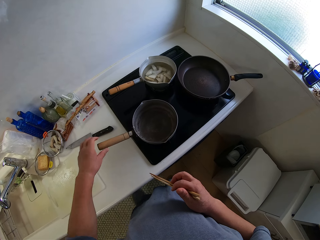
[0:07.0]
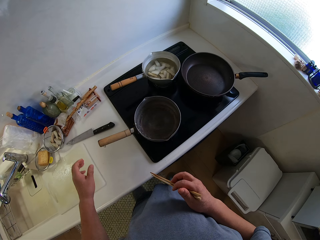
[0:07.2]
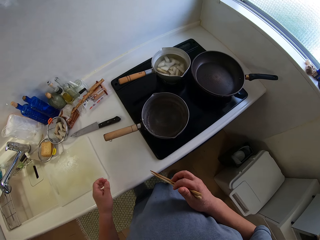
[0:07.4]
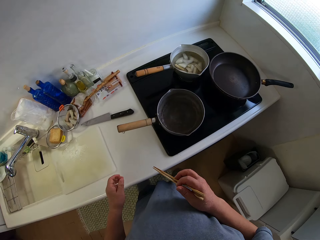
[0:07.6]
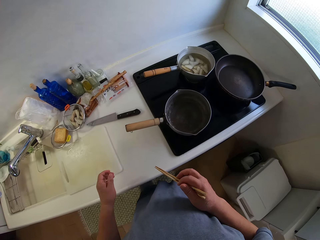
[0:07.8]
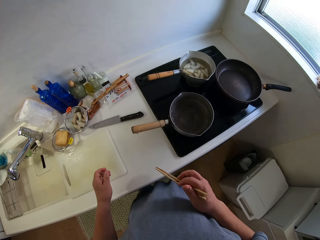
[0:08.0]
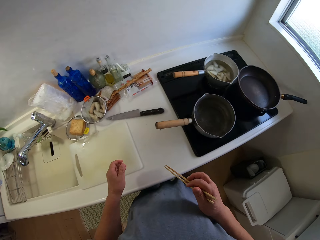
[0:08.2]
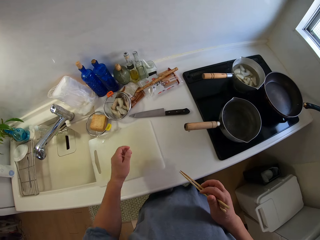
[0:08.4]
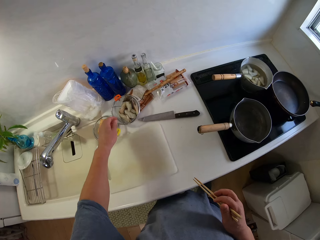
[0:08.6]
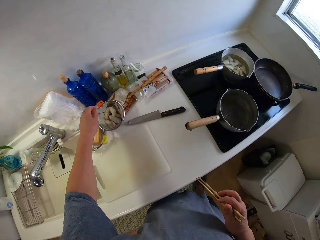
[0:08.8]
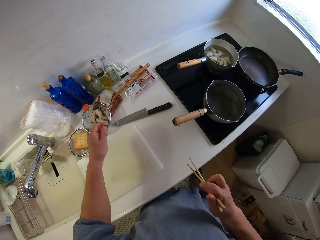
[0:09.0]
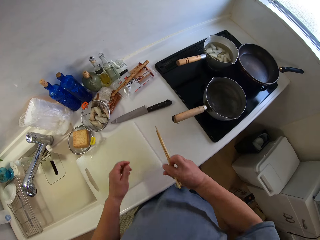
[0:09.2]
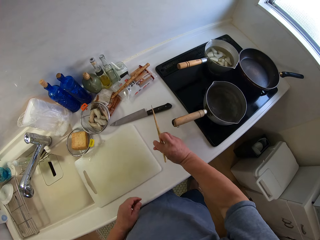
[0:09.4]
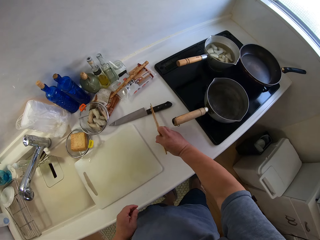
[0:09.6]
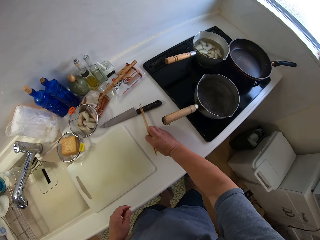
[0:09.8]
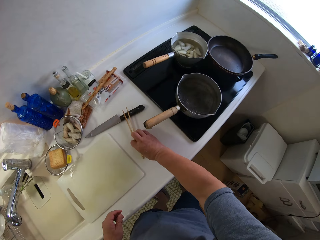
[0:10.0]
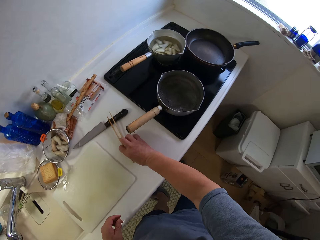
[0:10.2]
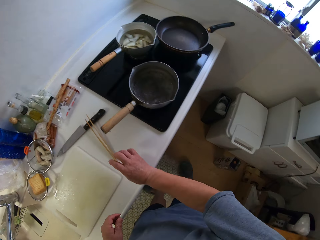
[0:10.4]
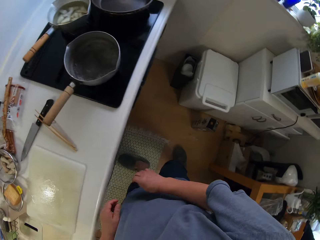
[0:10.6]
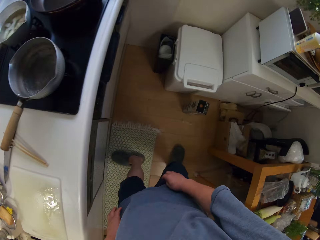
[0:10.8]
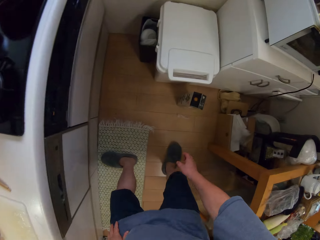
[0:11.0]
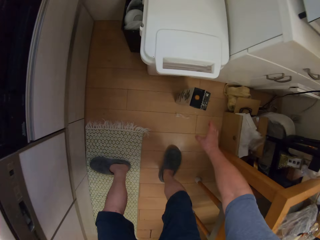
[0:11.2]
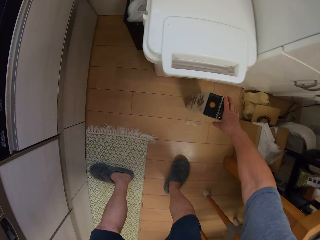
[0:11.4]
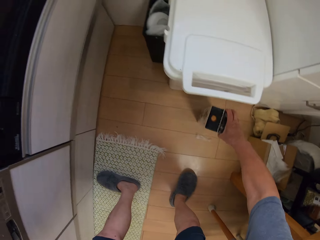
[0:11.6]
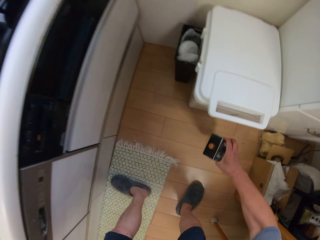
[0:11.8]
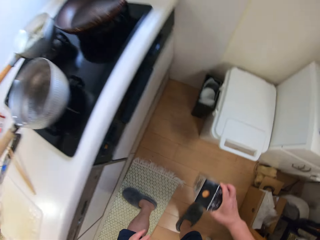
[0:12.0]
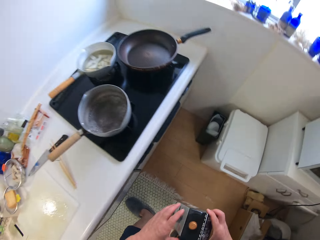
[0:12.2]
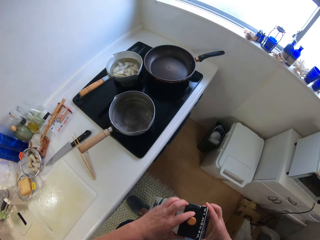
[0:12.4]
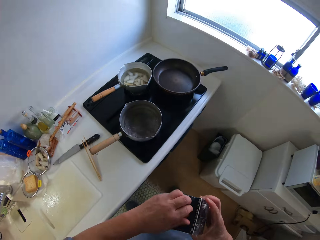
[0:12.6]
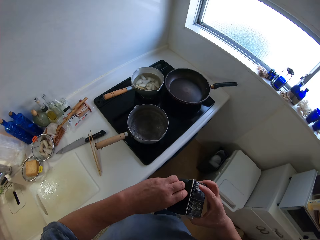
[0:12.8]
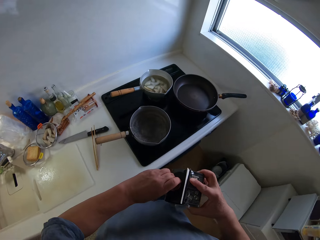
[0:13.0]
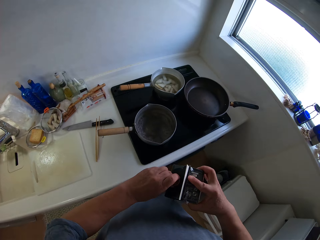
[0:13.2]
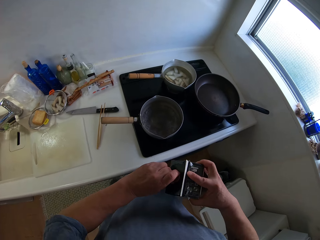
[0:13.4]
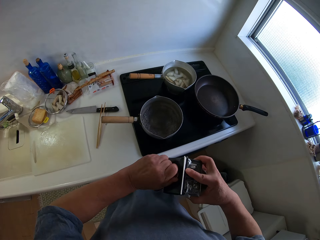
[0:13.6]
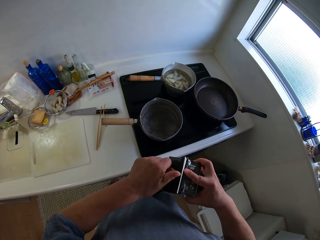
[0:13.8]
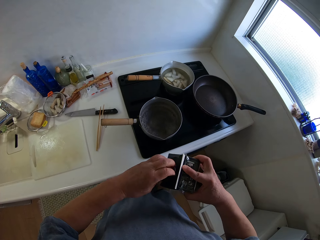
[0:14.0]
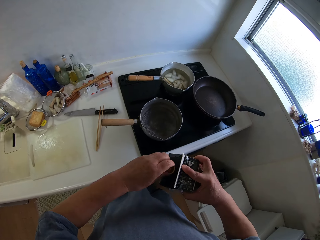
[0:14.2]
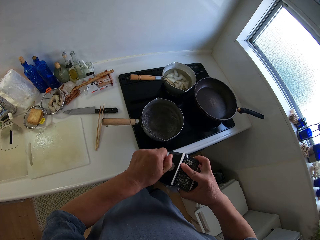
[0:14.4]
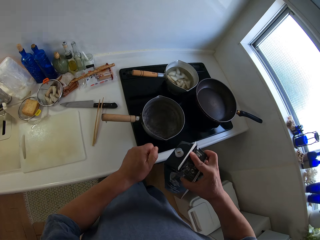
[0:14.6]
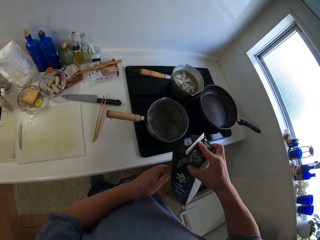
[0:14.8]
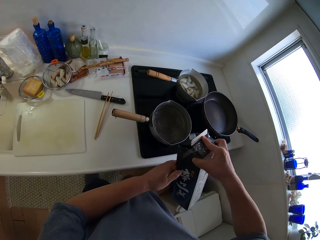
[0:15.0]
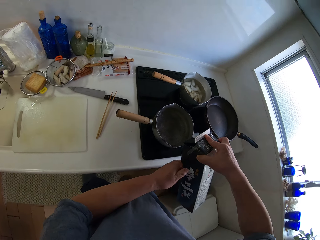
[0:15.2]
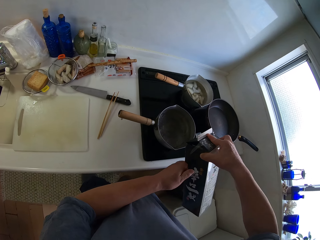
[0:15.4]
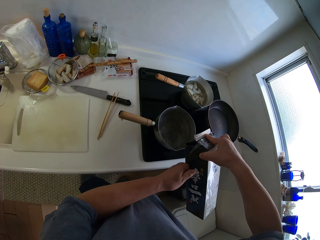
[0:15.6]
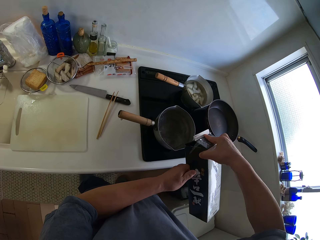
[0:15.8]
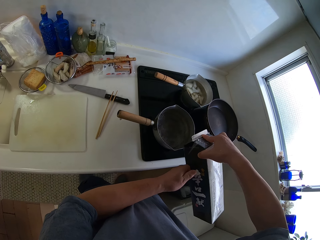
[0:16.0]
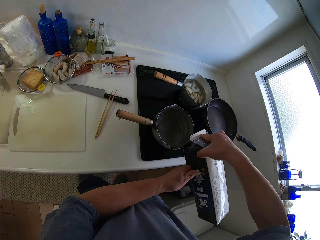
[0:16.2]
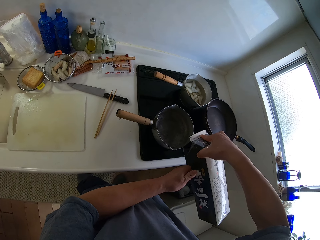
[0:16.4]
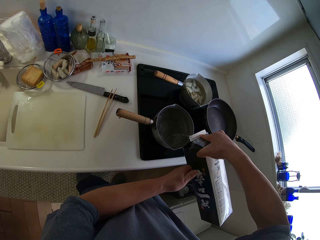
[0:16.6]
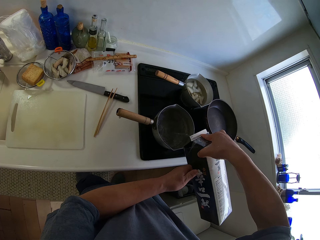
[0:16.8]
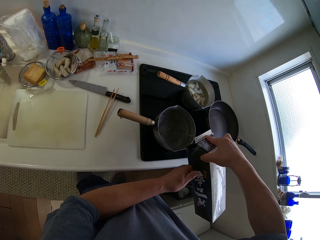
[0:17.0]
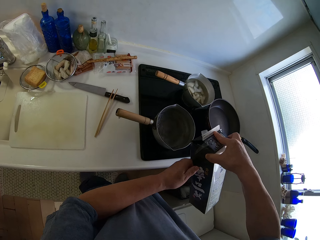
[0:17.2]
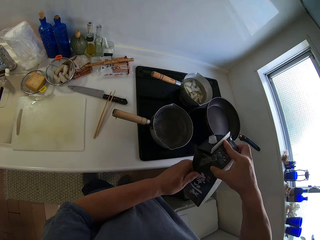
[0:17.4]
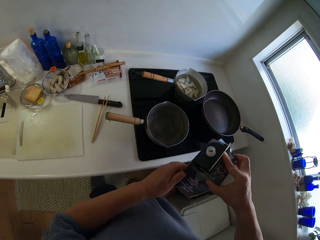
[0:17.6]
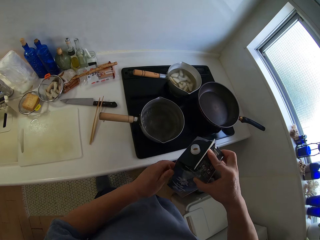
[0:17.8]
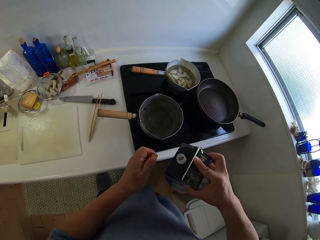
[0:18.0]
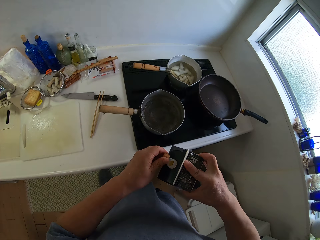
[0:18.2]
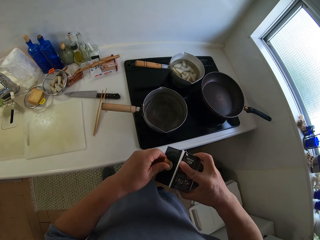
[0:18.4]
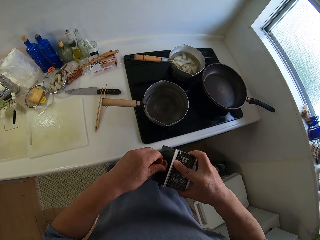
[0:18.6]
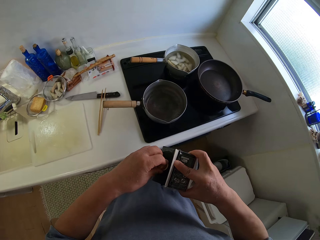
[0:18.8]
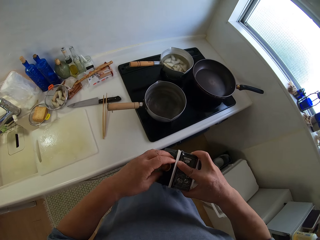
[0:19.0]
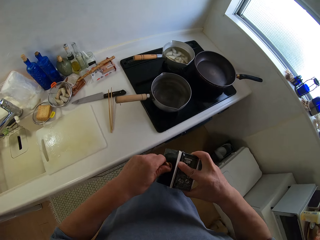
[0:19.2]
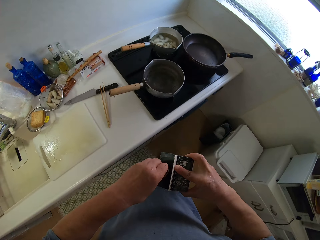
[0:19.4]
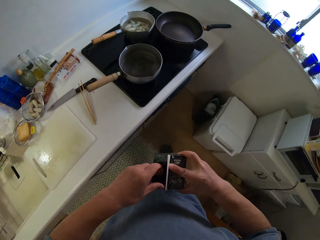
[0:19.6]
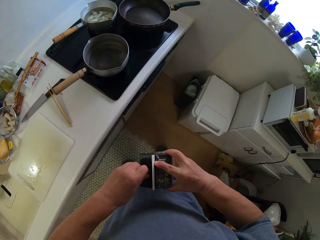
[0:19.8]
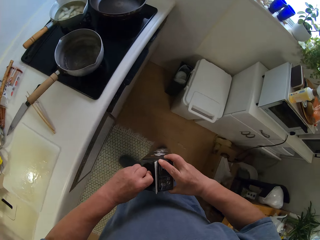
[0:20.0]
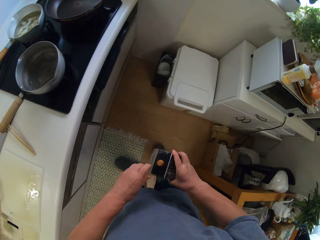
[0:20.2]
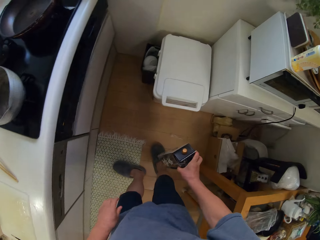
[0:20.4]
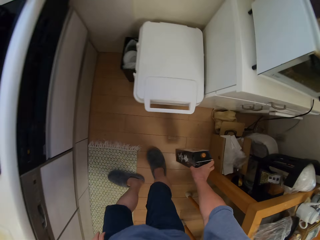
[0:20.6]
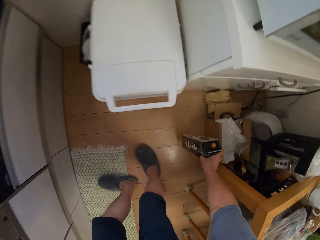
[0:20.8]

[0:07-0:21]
The camera wearer moves the hand. He drops the chopping sticks in his right hand on the slab. He picks up a container of oil from the ground. He opens the container of oil with his left hand. He pours oil into the pot of water on the gas cooker. He covers the container of oil with his left hand.

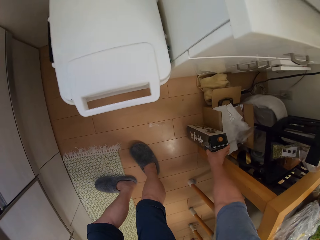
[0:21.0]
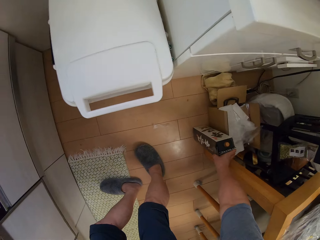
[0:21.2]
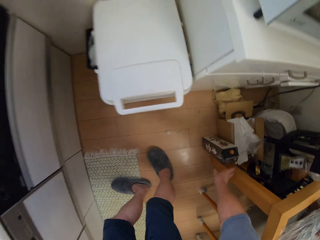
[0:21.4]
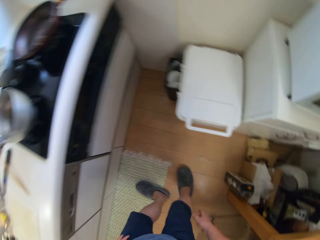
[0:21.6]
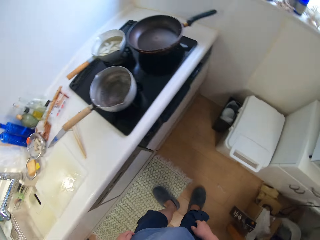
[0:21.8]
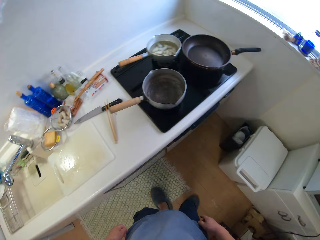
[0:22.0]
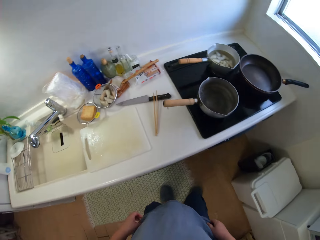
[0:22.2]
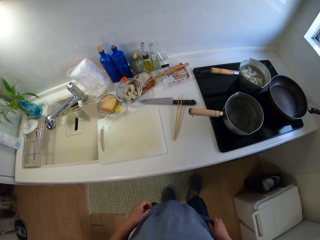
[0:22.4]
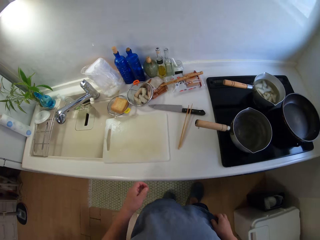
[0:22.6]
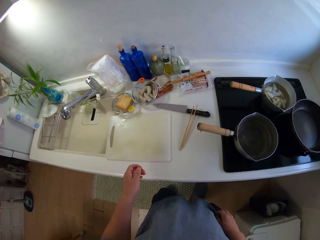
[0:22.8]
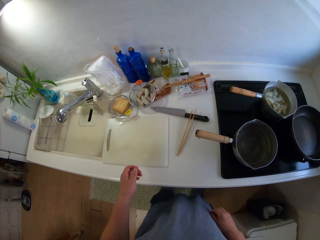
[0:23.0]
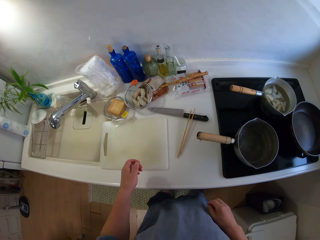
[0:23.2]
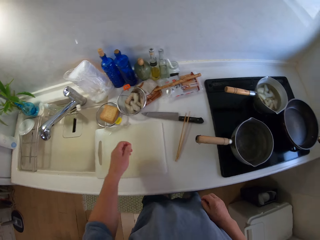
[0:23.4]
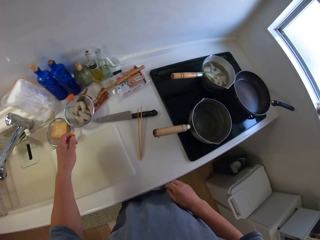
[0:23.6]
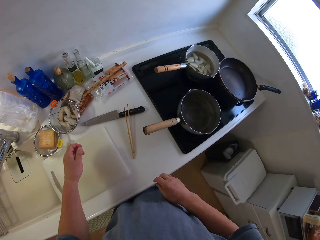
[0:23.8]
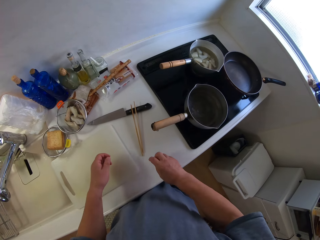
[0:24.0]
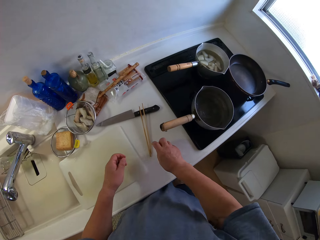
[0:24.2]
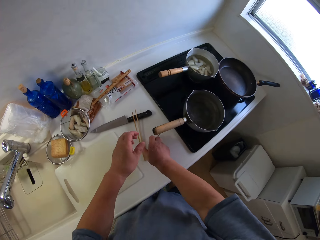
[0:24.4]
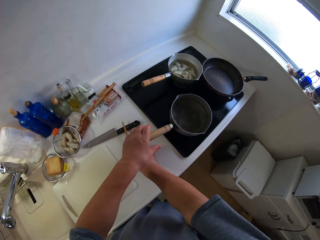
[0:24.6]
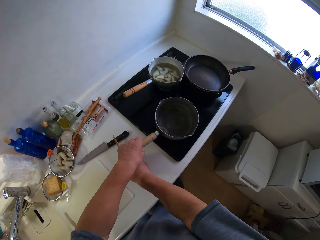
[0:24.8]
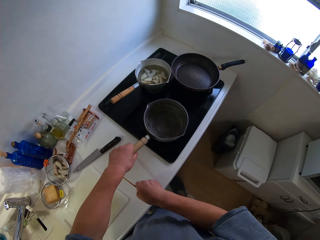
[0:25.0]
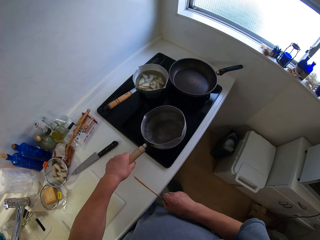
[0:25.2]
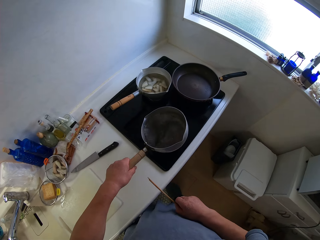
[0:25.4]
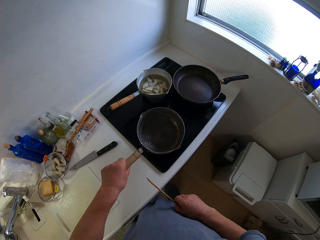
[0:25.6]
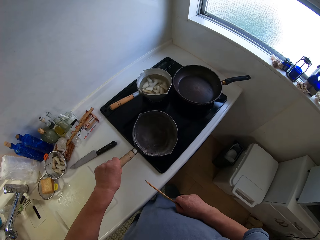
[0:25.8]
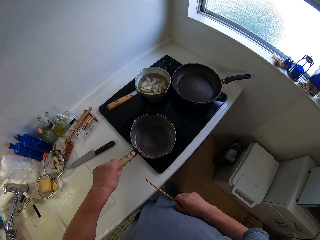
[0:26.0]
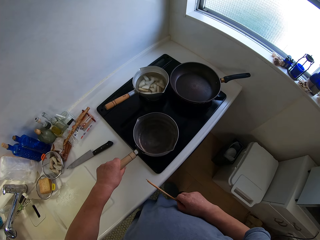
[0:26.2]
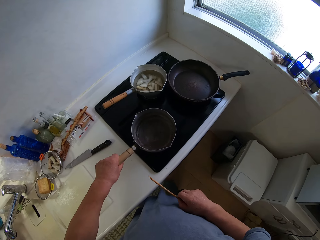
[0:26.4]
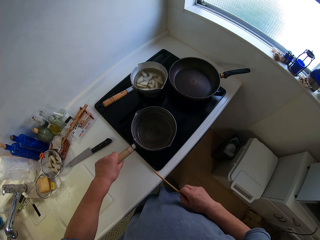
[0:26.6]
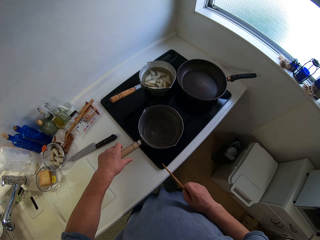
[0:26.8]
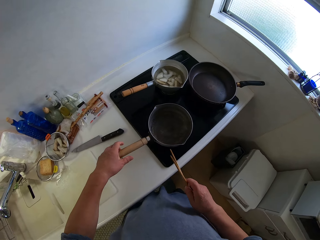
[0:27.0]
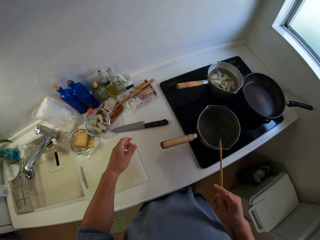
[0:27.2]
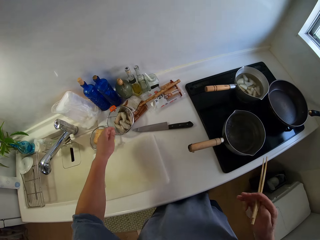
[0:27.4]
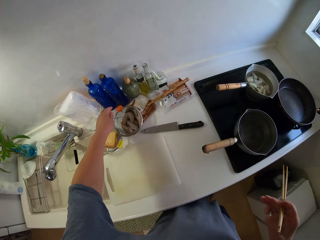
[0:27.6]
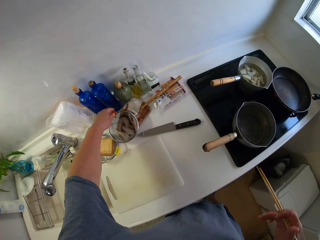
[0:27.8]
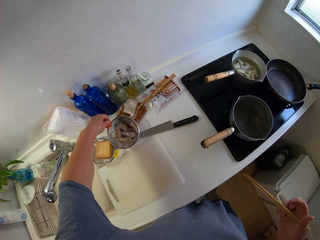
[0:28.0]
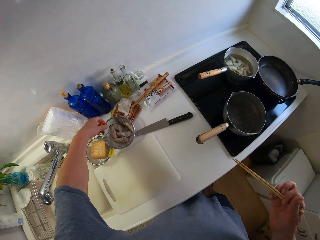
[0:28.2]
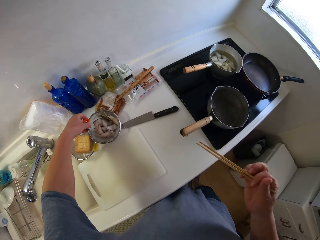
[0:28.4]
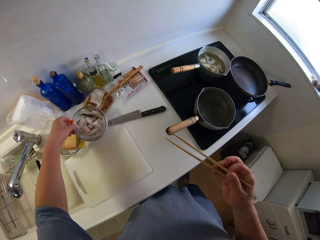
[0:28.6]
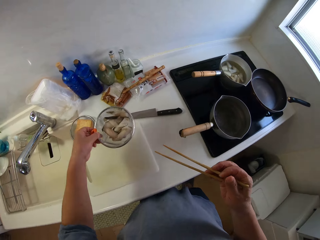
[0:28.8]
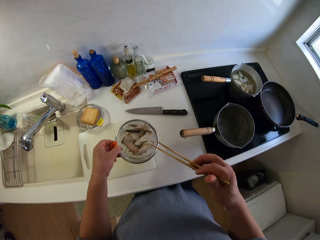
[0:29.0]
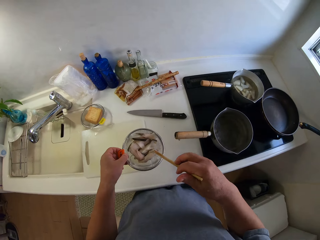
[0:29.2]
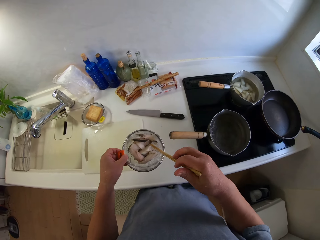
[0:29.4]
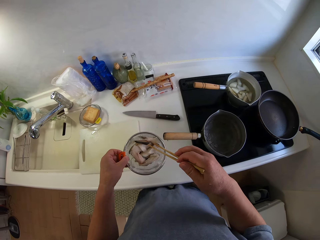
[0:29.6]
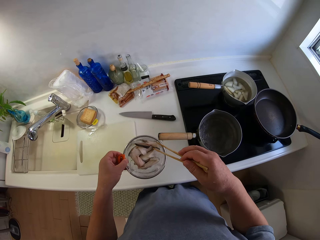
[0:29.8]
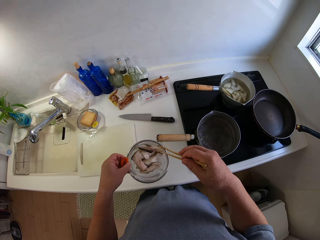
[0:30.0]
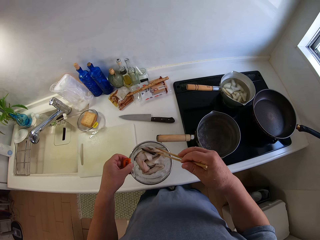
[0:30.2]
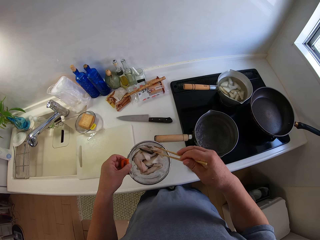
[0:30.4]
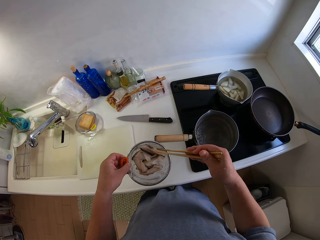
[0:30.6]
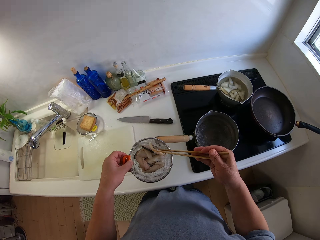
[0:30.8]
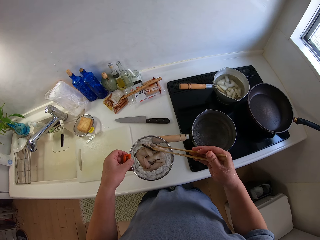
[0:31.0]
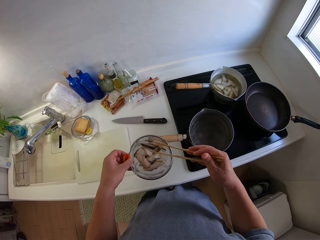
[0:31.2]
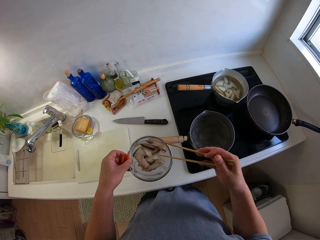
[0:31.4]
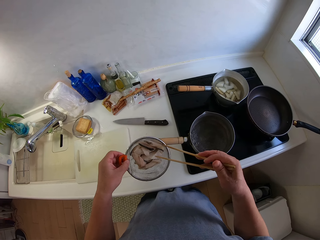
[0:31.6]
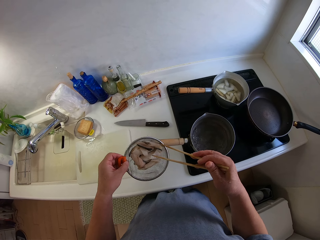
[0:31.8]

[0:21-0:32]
The camera wearer drops the container of oil on the ground. He walks. He picks up the chopping sticks from the slab with his right hand. He turns the pot on the cooker with his left hand. He lifts the sufuria. He picks up a stainless sieve with sliced yam or small fish from the slab with his left hand. He picks the sliced yam or small fish from the stainless sieve into the pot of oil with the chopping stick in his right hand.
